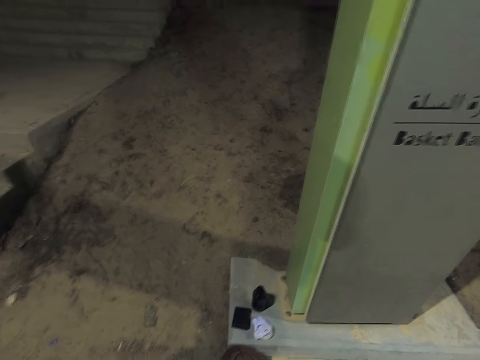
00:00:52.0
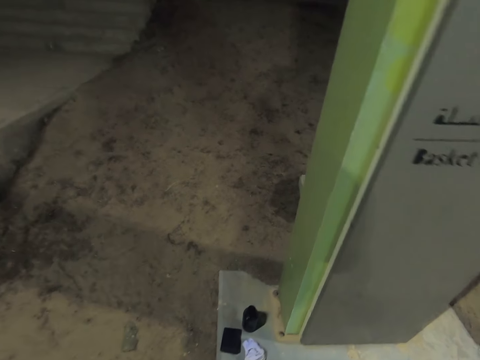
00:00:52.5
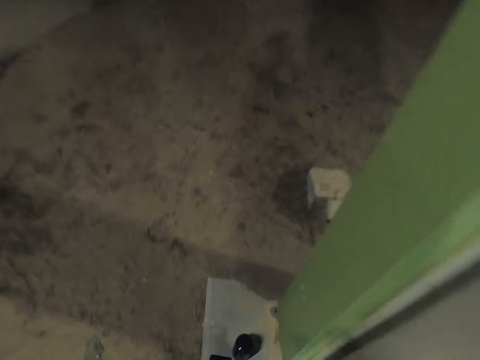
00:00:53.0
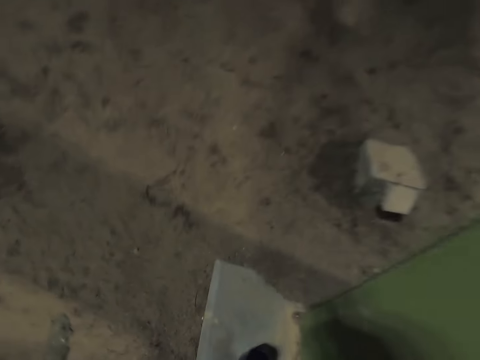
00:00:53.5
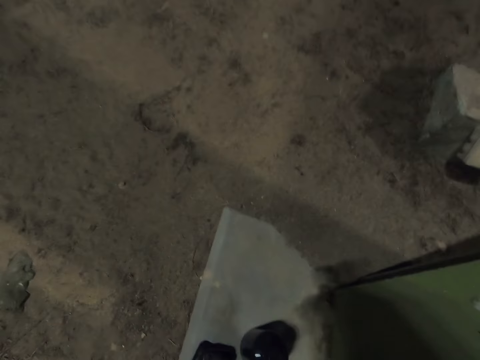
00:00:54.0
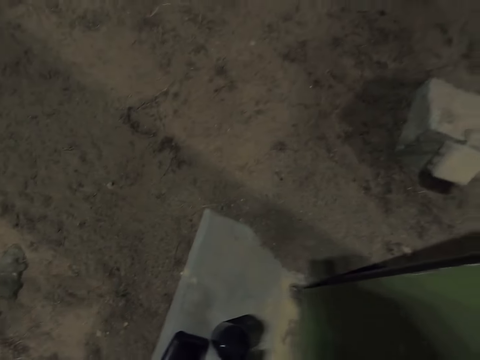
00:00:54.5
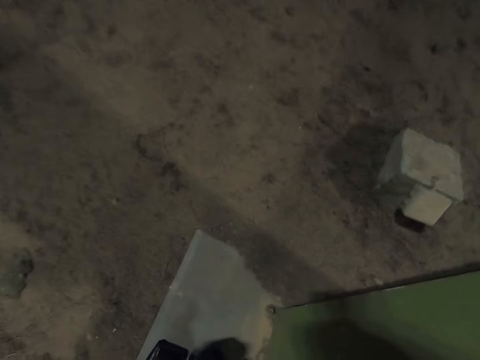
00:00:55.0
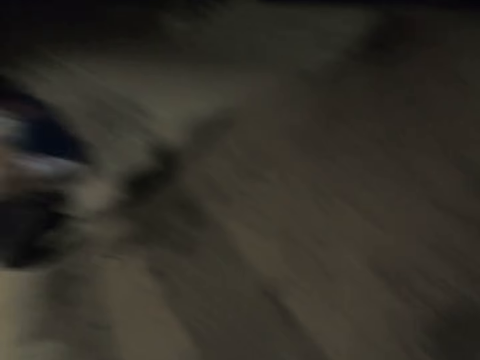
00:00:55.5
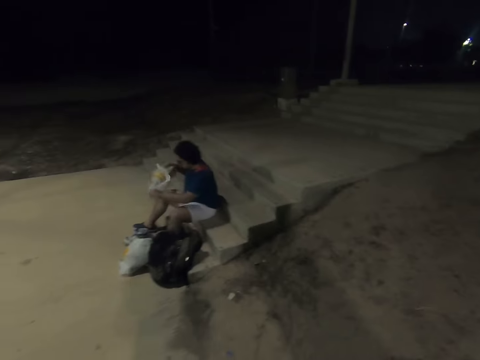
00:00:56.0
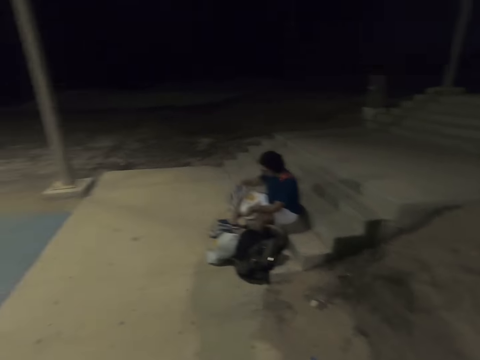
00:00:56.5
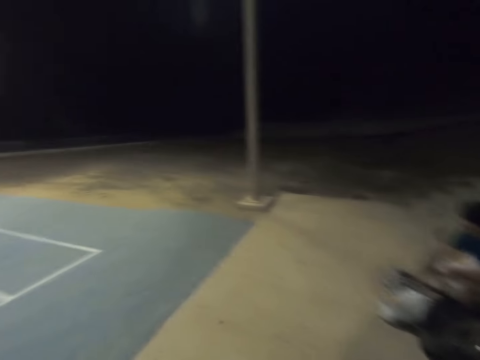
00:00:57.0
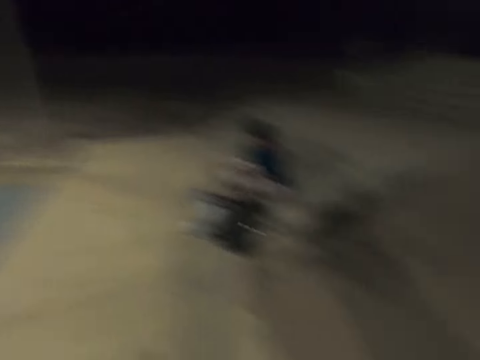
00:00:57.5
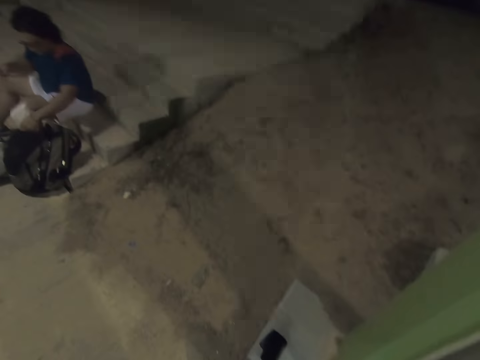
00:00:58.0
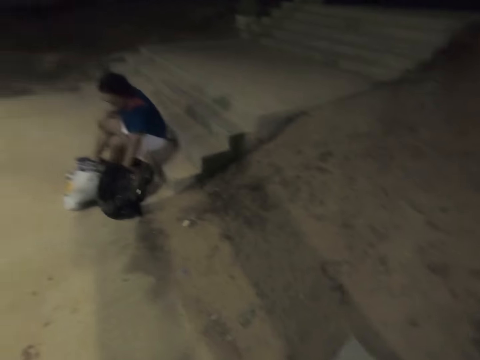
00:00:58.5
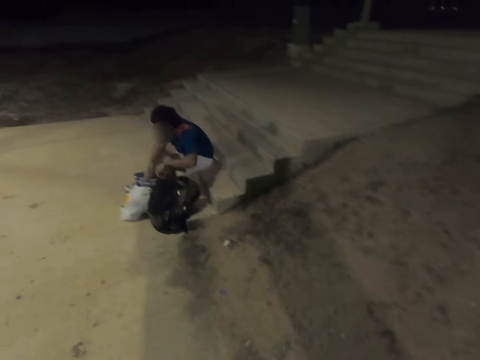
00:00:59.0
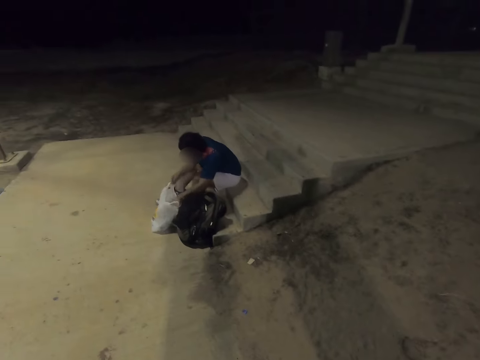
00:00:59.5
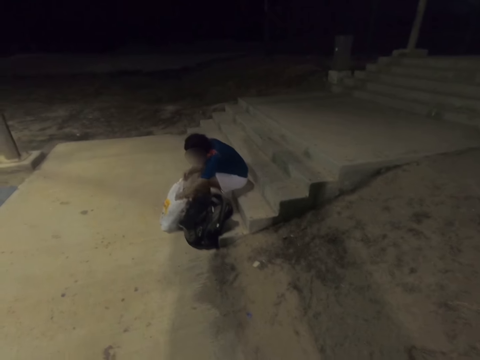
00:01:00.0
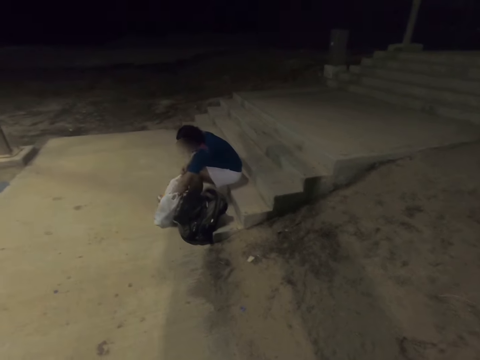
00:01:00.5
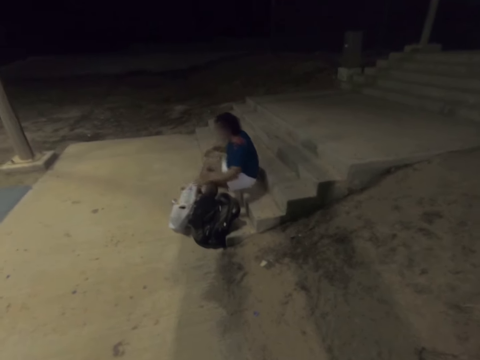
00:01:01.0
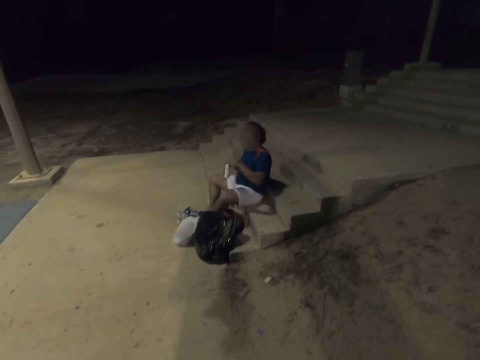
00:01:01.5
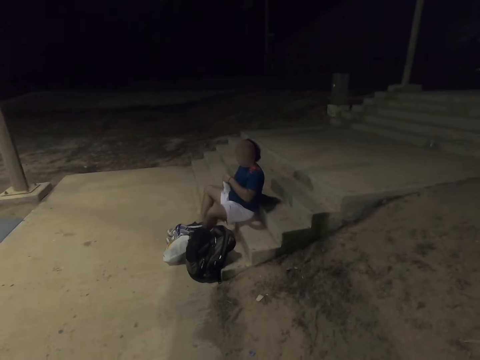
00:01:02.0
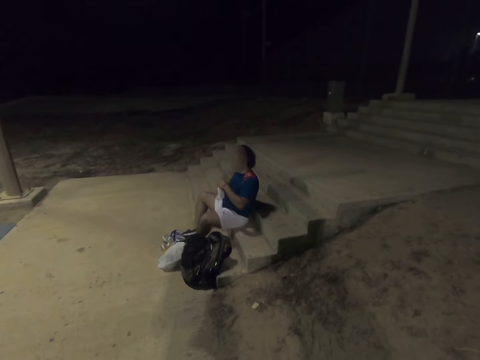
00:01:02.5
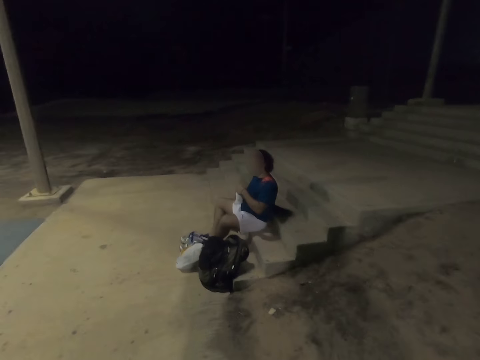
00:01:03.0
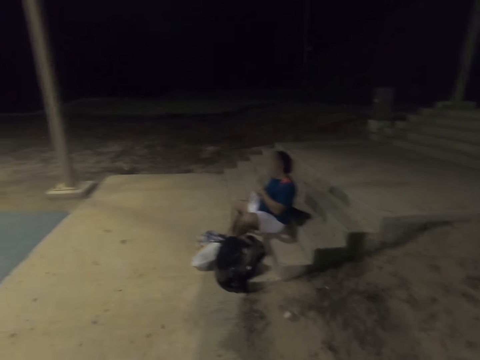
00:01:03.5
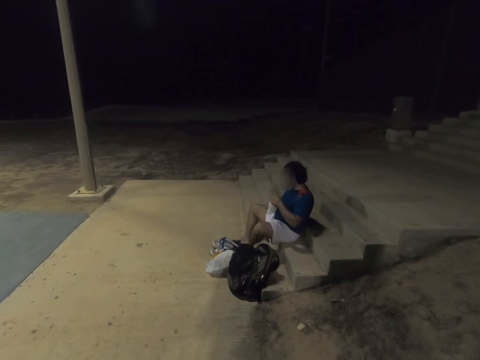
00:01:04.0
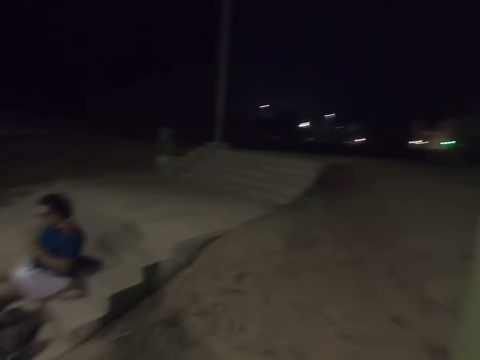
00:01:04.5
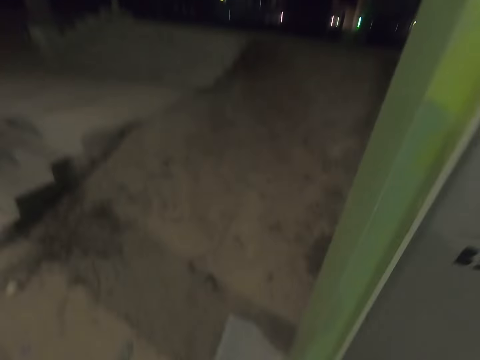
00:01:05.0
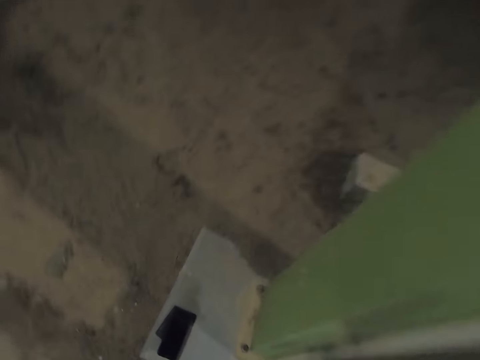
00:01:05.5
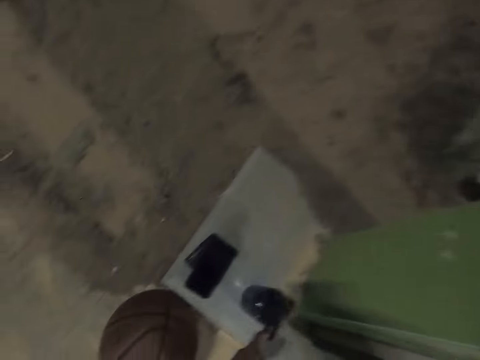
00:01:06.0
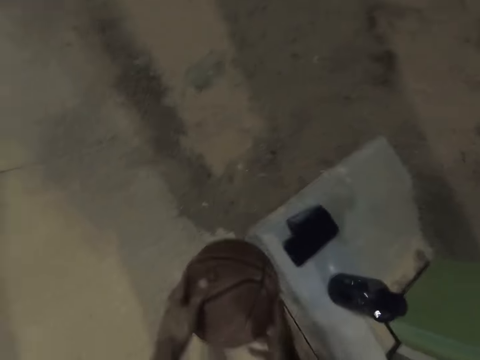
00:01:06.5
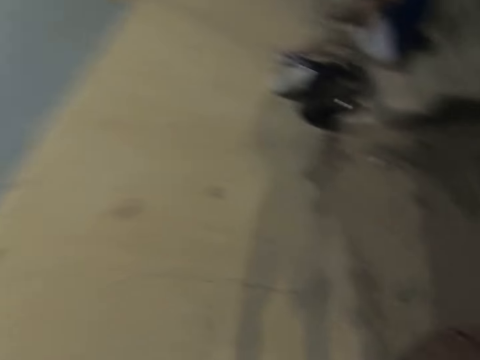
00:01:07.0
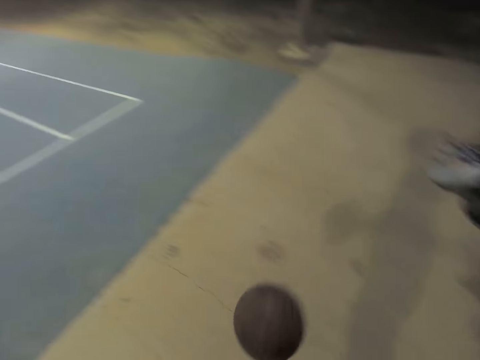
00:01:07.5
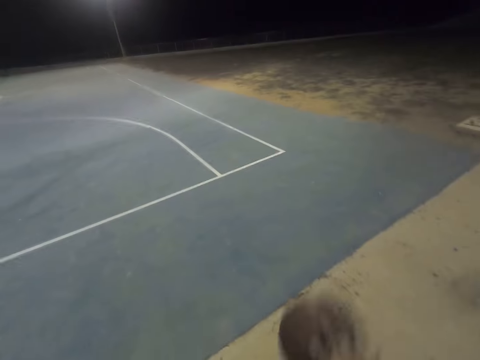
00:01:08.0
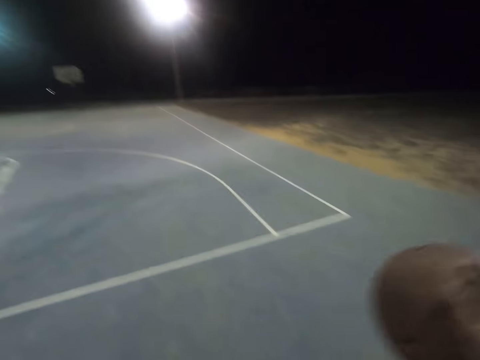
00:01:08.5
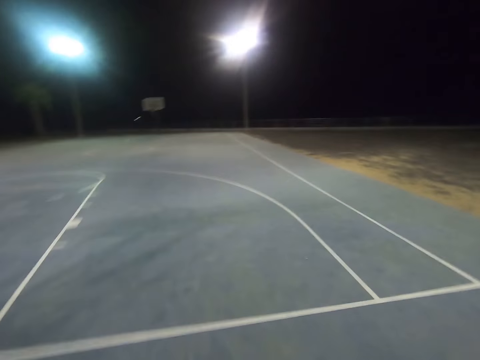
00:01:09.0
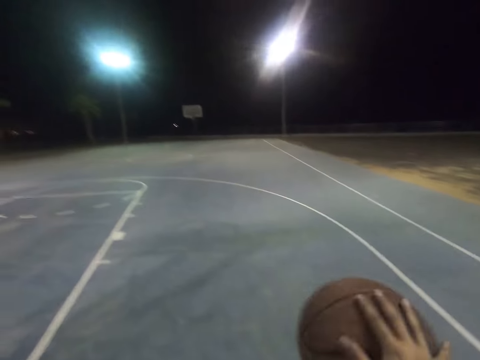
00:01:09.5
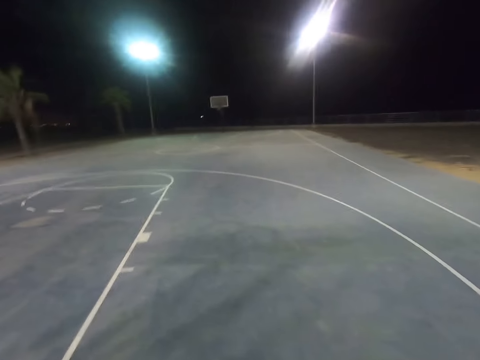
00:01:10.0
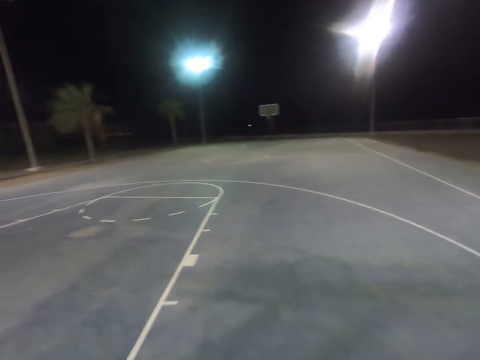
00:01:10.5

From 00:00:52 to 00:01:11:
The man removes a paper bag from the backpack, removes items from the paper bag, picks up something and removes shoes. The camera wearer picks up the ball. They bounce the basketball. They play with the ball.

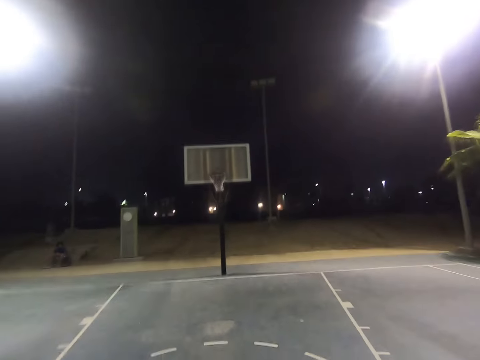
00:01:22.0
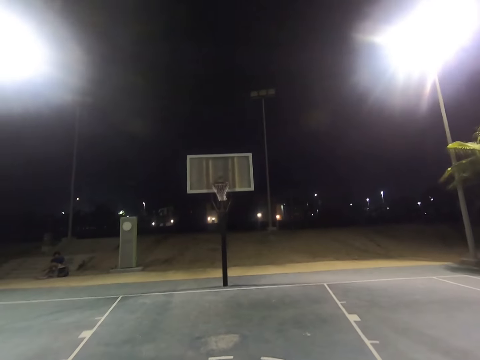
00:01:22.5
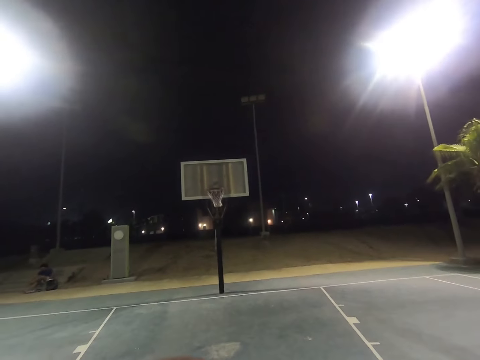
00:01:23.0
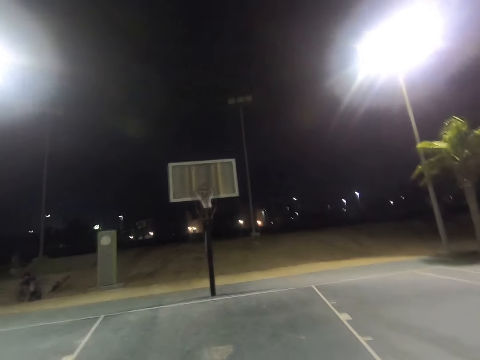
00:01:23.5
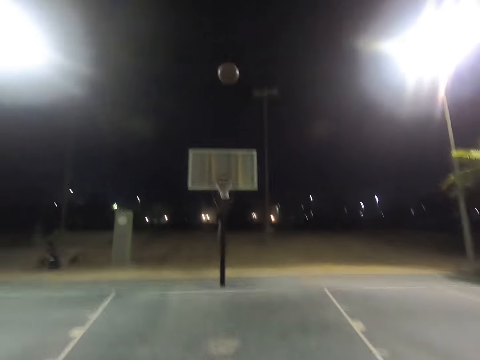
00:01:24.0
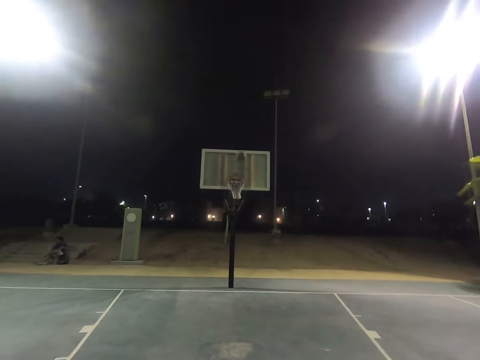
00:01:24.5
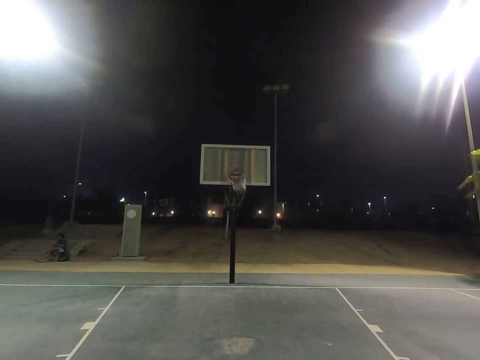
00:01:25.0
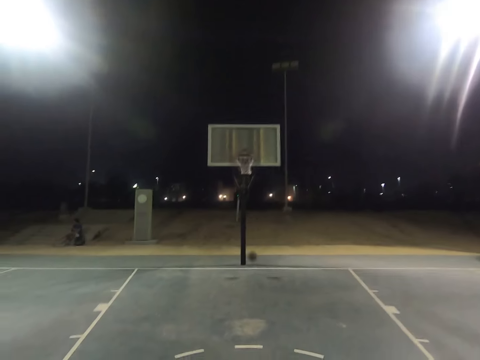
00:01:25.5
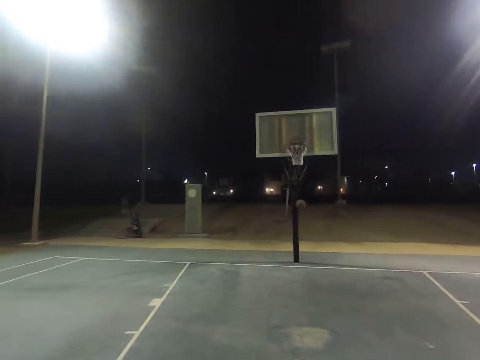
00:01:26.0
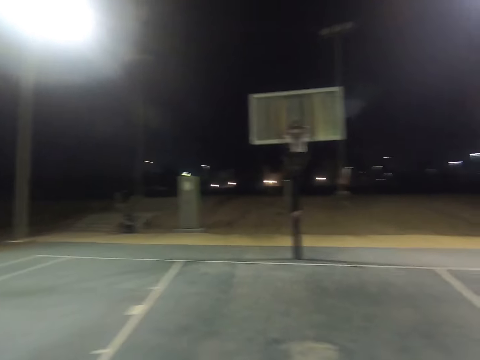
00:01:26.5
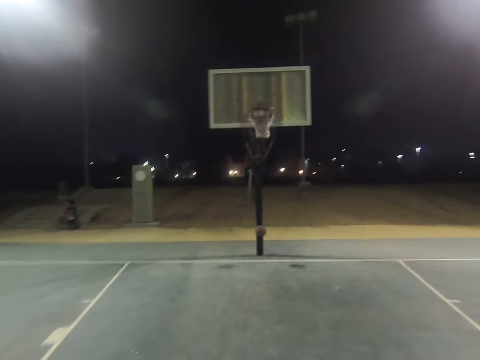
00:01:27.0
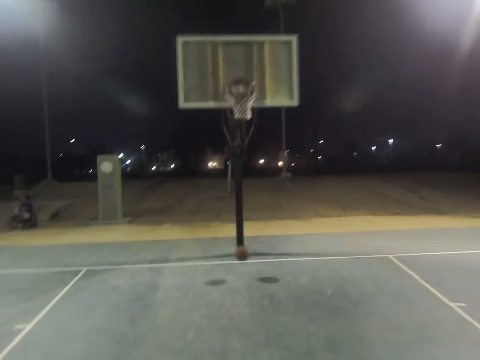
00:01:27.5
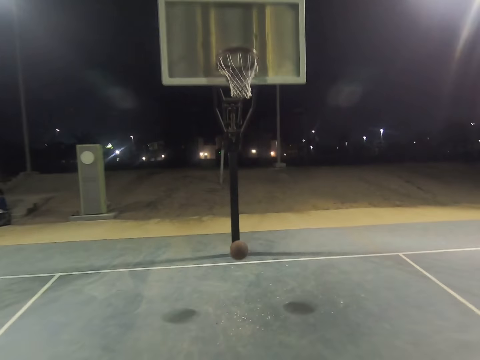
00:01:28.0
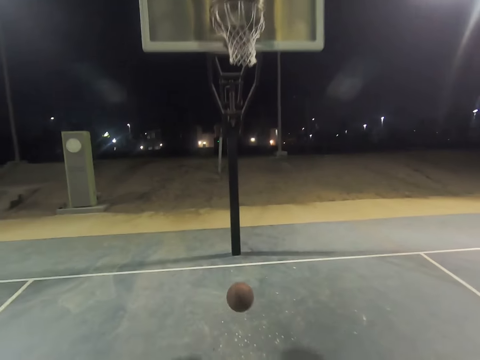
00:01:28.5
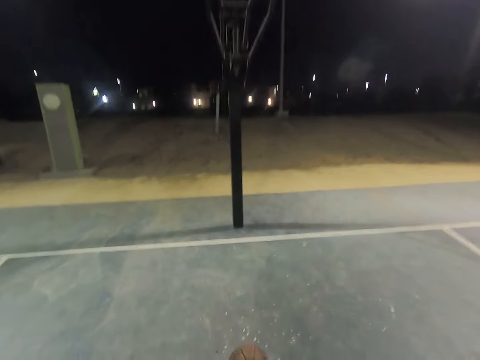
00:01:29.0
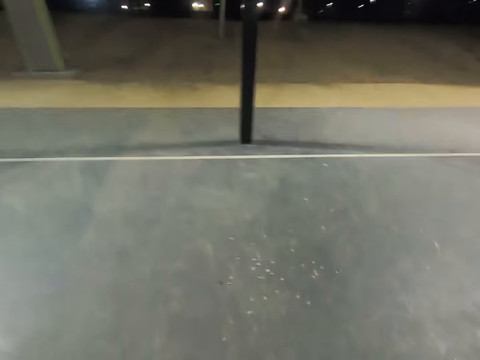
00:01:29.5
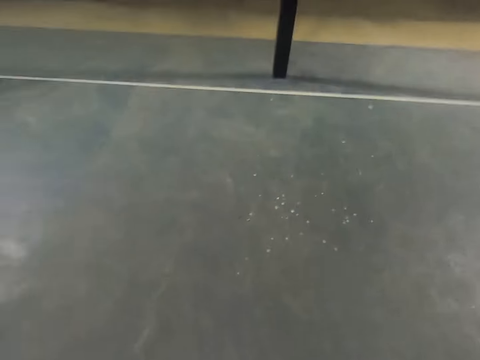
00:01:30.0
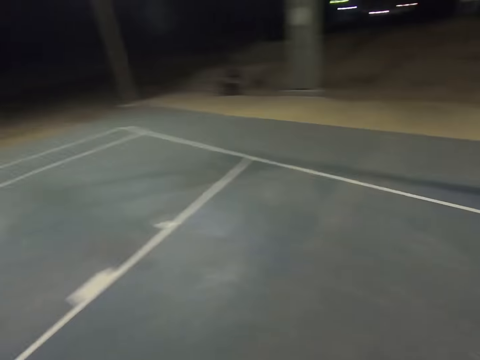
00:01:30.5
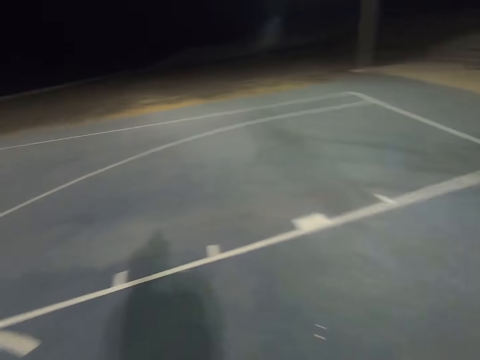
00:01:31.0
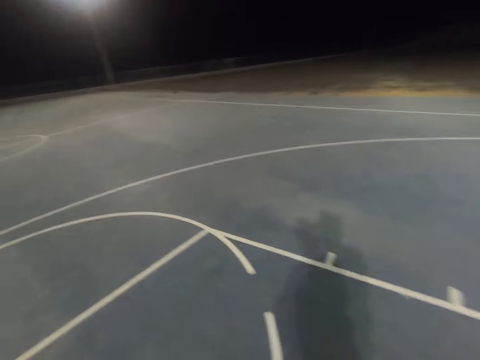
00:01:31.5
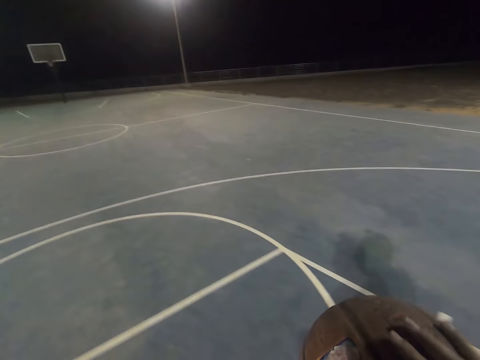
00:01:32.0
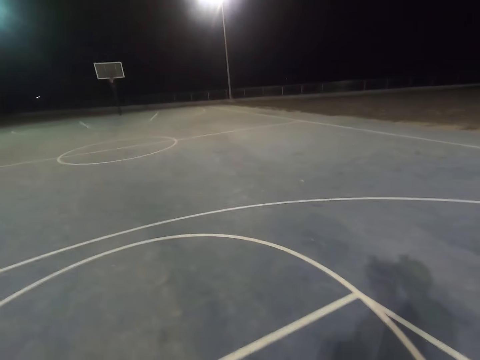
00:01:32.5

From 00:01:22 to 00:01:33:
The camera wearer shoots the basketball to the hoop. They take the ball.
